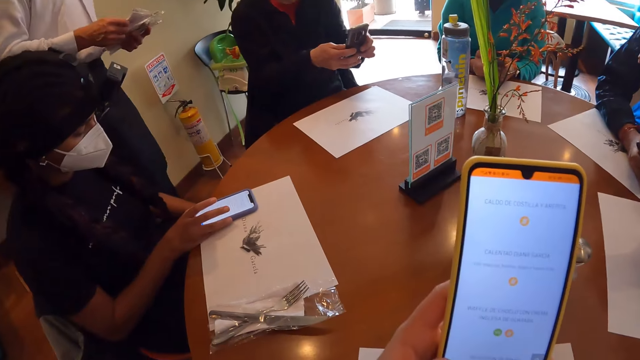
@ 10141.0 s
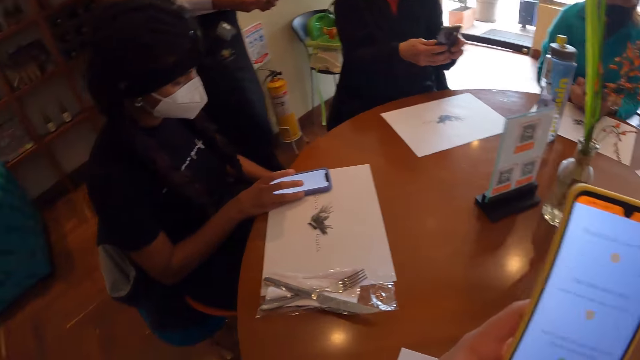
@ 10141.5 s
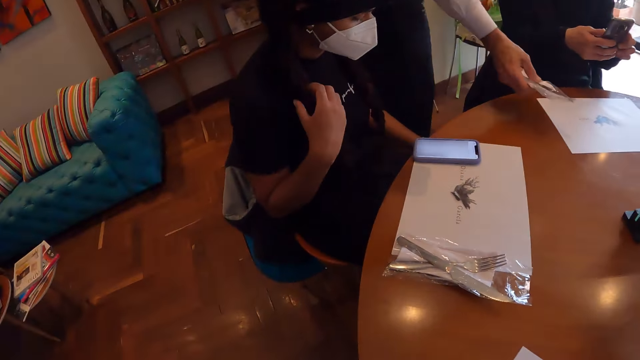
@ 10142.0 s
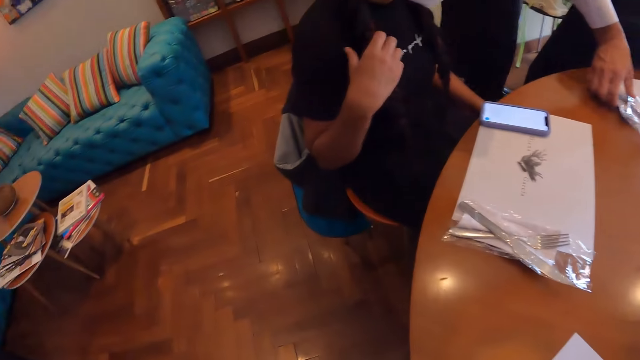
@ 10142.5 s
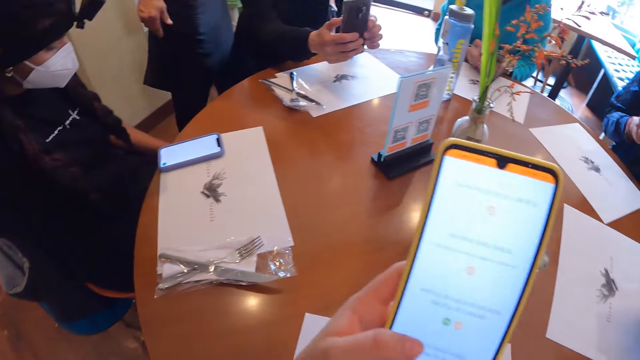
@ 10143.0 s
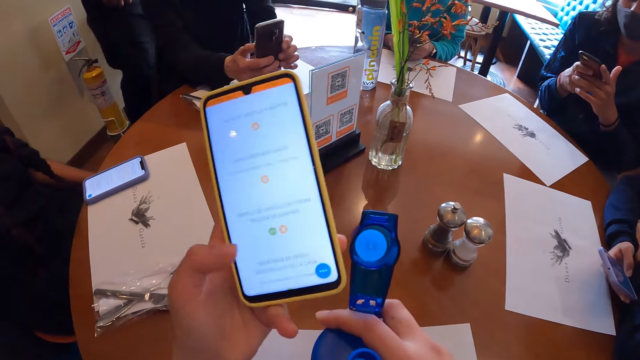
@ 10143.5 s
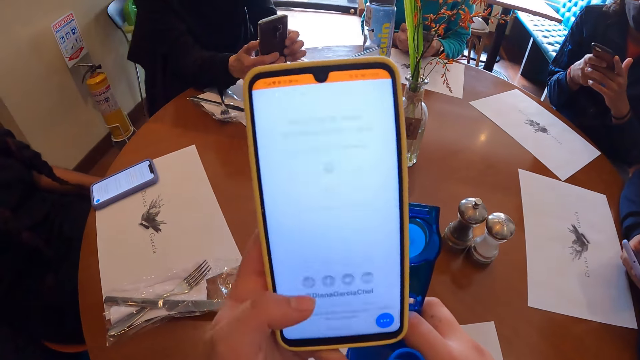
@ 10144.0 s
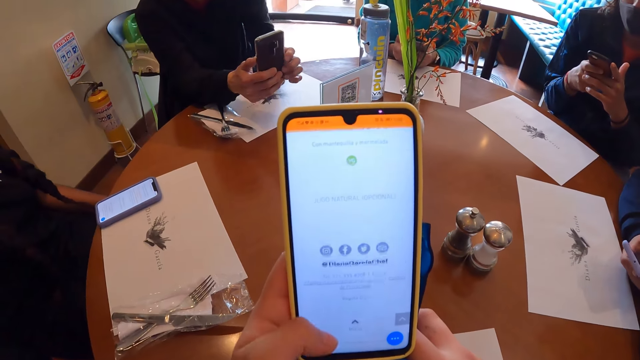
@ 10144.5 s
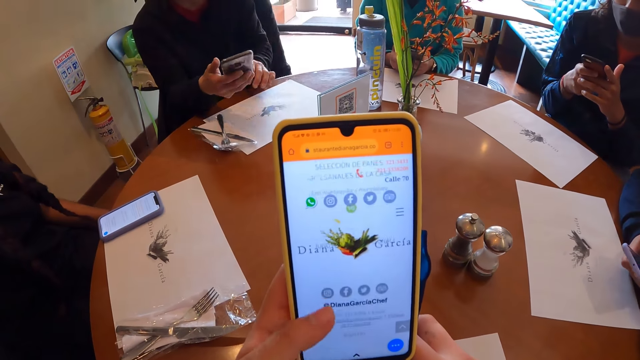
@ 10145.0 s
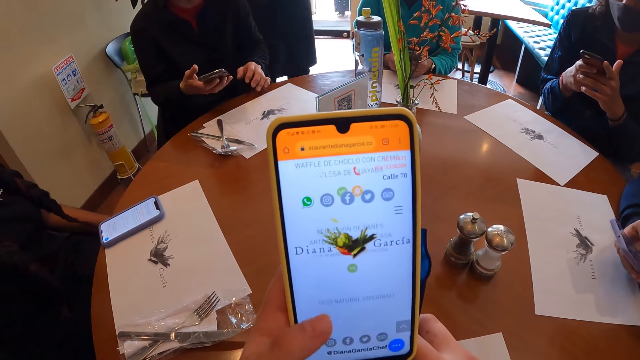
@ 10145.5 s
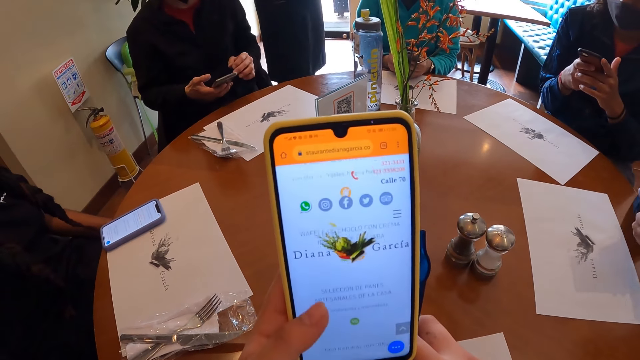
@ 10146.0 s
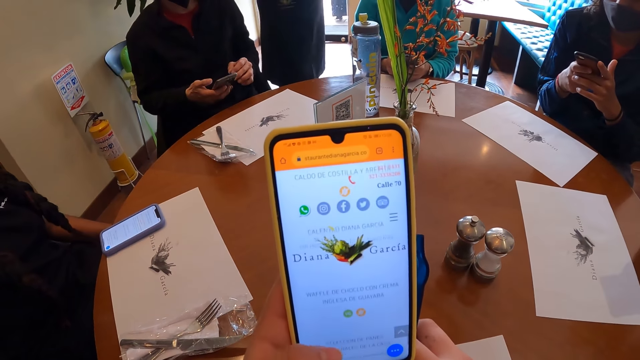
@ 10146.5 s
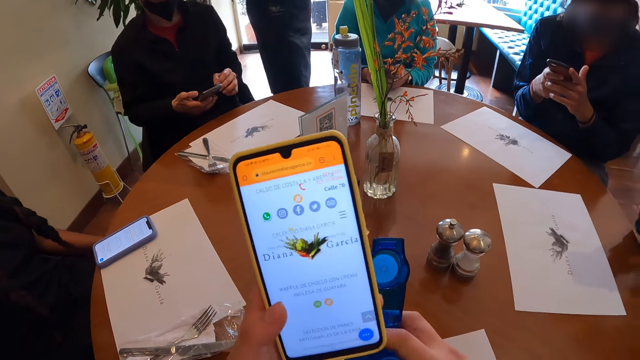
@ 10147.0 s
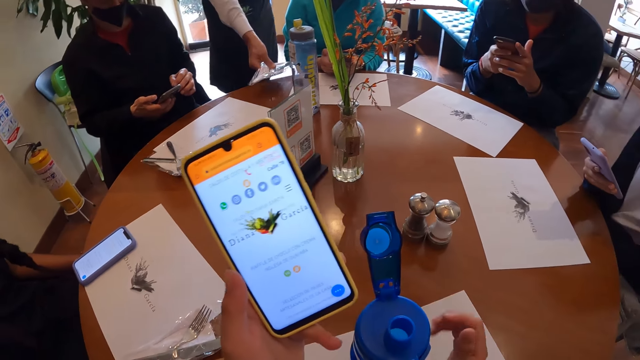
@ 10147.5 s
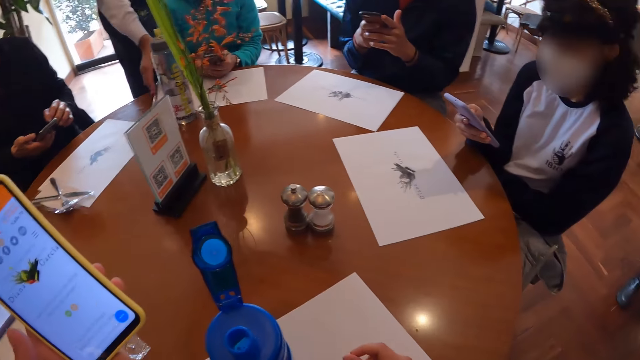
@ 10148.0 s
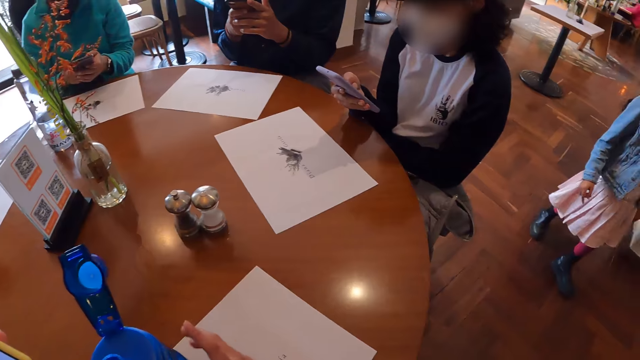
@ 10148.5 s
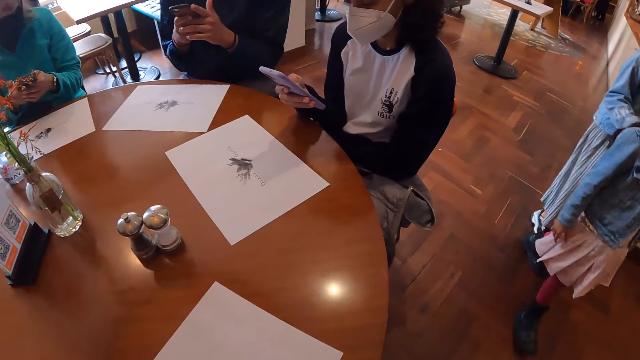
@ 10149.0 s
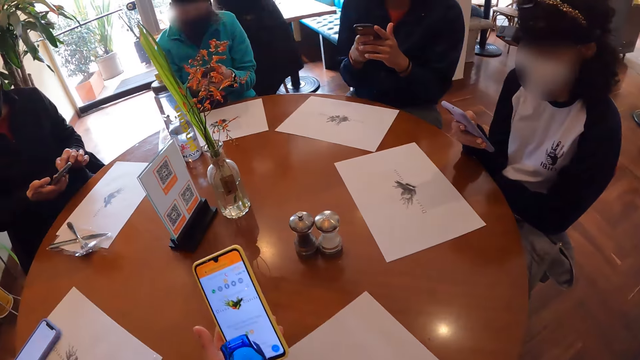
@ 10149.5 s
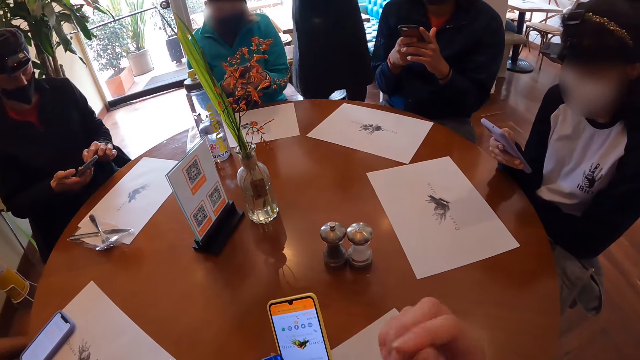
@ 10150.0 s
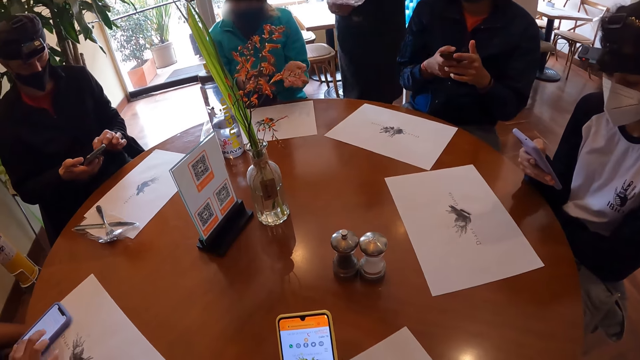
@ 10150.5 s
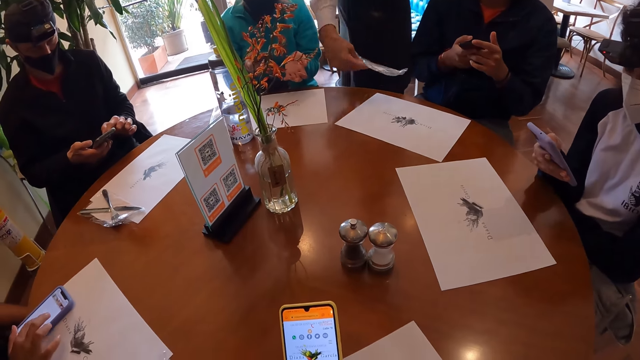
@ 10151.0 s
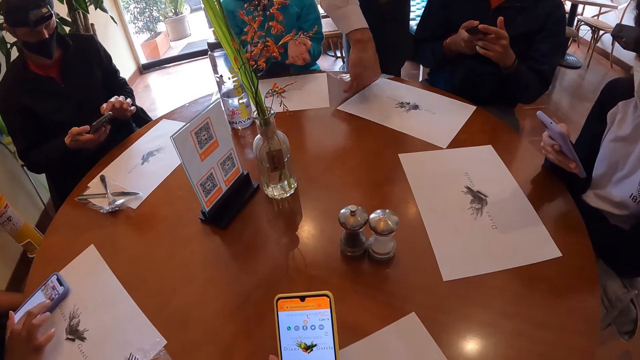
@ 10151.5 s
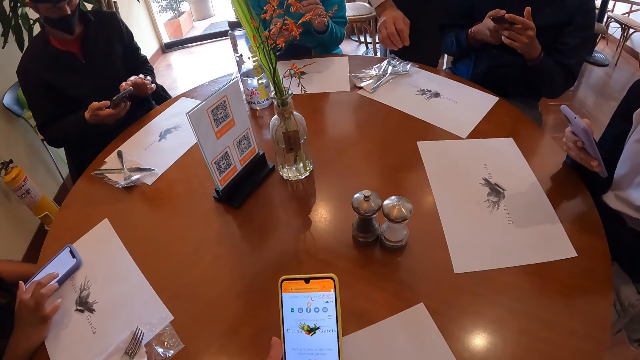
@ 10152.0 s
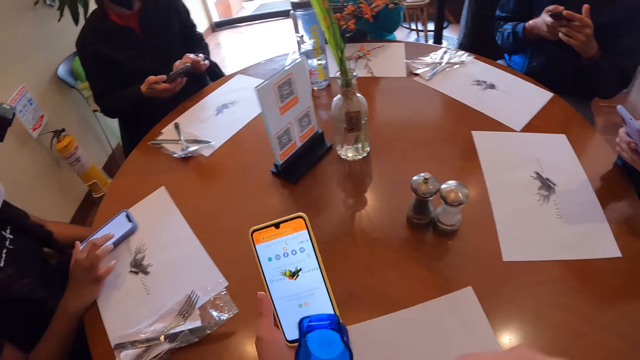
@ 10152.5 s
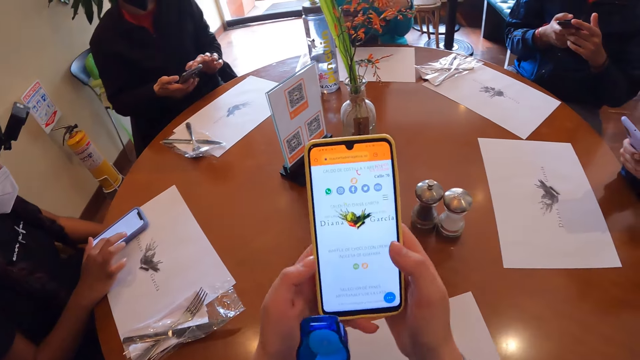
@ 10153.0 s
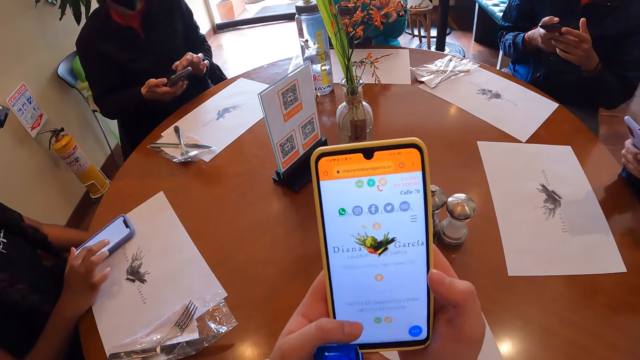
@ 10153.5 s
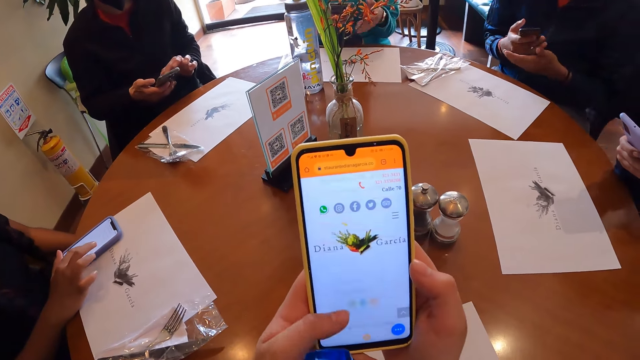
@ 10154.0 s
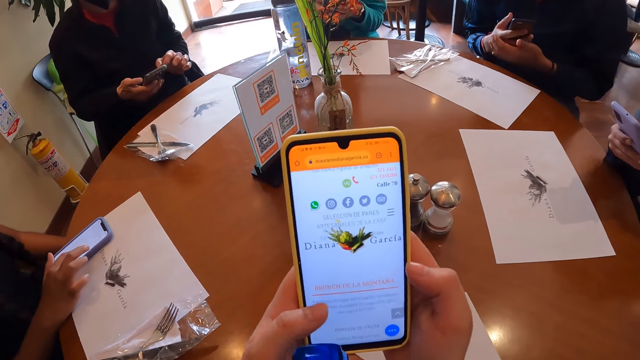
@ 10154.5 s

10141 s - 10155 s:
The woman touches the phone on the table with her right hand. The woman uses the phone. She touches her braid with her right hand. A man drops a spoon and a fork in his right hand on the table. The camera wearer looks around. He uses a phone. The man drops the spoon and the fork in his right hand on the table again. The camera wearer looks around and shifts the bottle on the table with his right hand. He uses the phone. The woman operates the phone on the table with her right hand. The man drops the spoon and the fork in his right hand on the table. Another man uses a phone. The camera wearer holds the phone in his left hand with both hands. He operates the phone in his hands with his left hand.

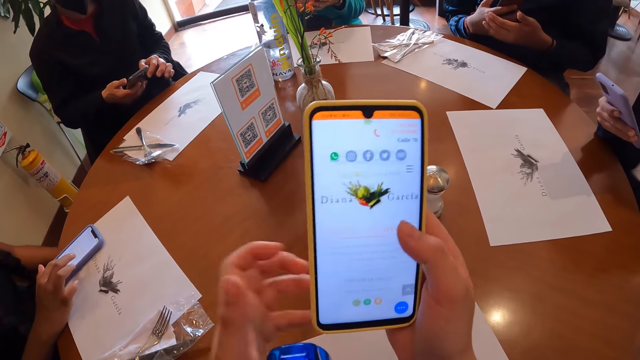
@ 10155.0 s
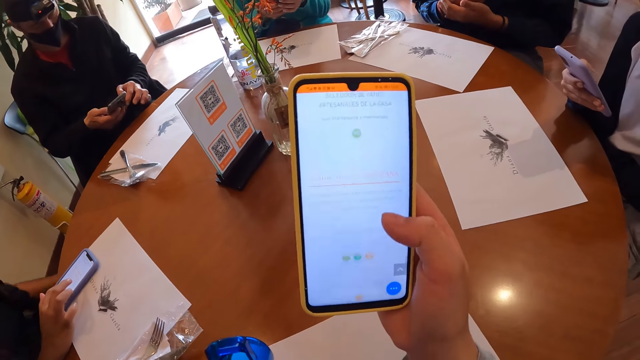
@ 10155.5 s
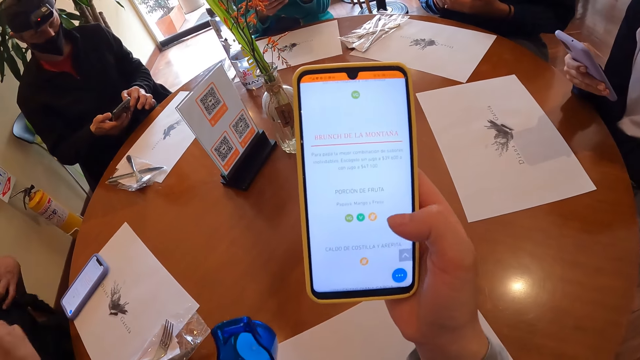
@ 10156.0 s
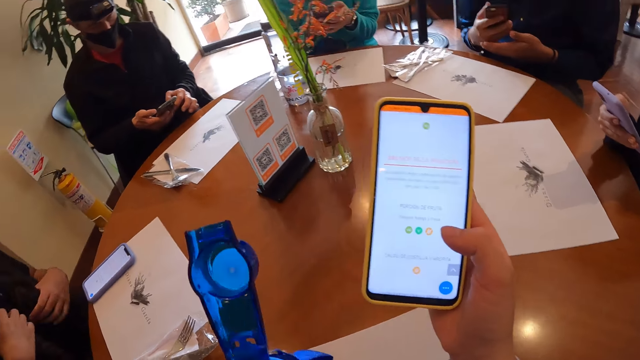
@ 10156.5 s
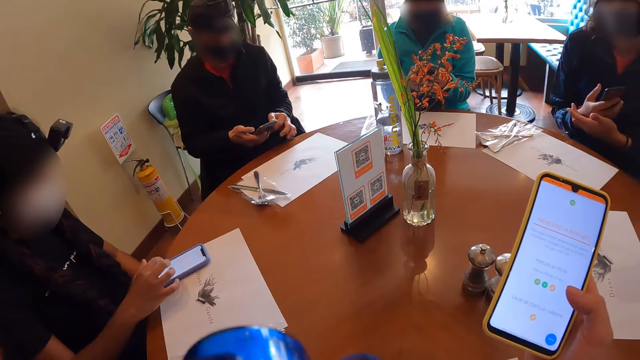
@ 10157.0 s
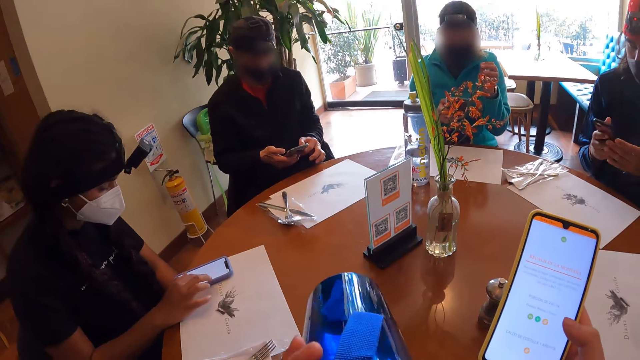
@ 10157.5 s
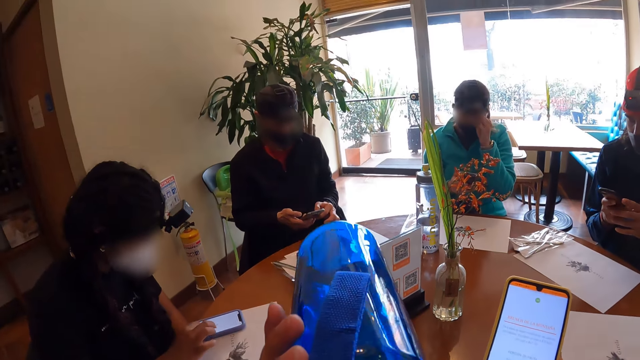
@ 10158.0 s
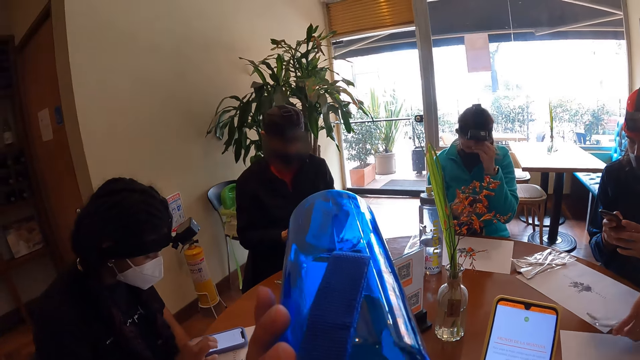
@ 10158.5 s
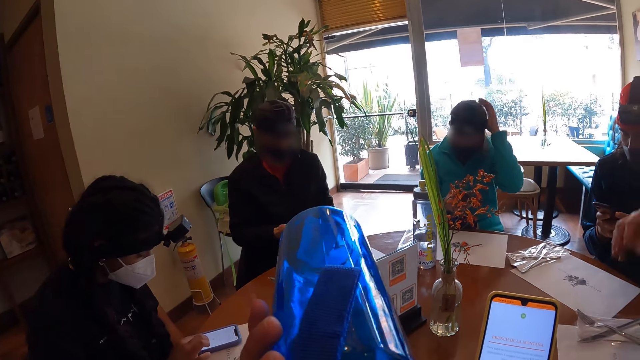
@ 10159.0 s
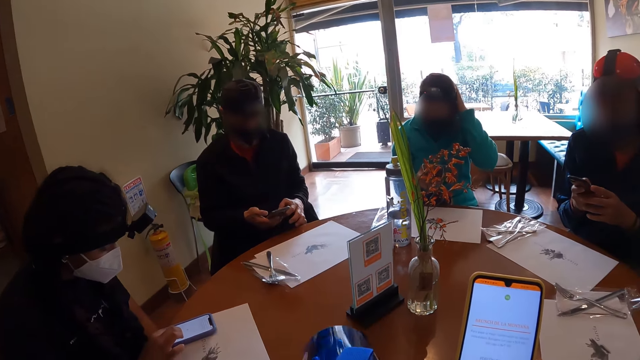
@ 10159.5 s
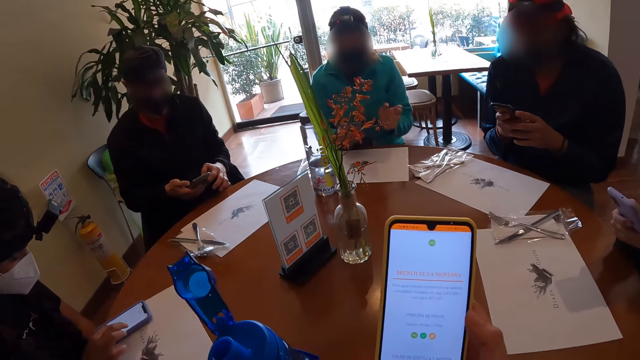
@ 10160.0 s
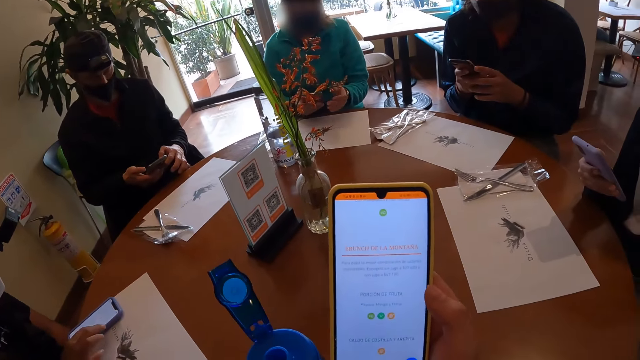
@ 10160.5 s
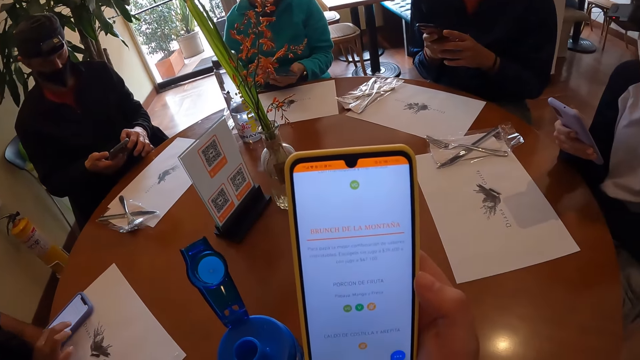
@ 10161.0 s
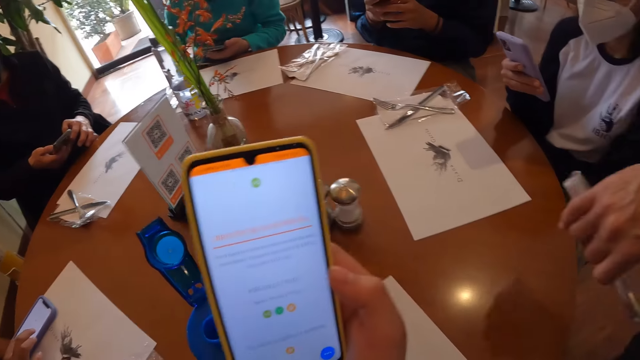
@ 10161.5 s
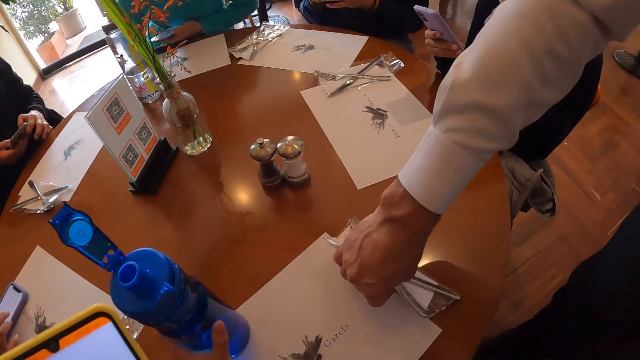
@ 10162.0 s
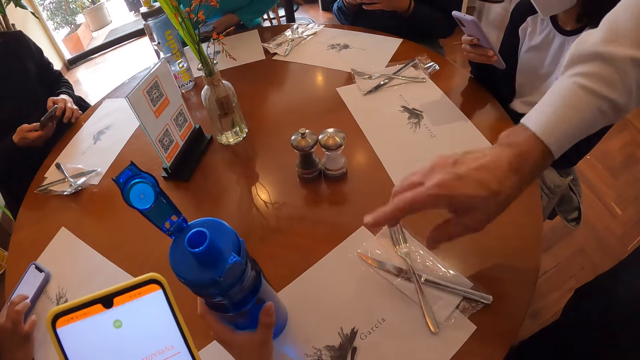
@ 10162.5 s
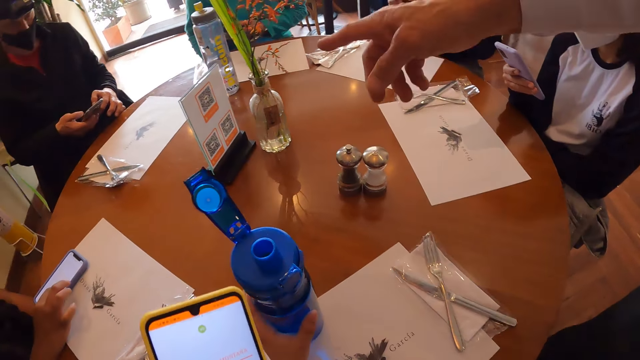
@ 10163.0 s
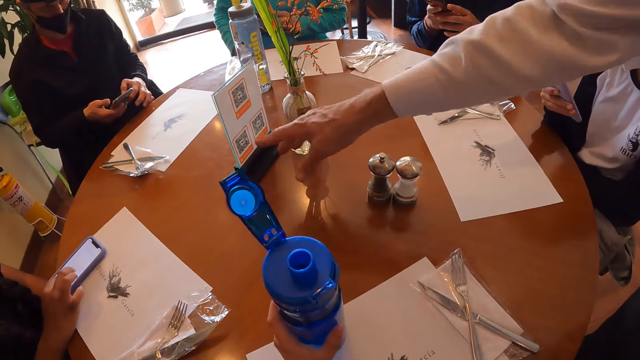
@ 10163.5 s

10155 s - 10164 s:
The camera wearer operates the phone in his hands with his right hand. He takes his left hand off the phone. He picks the bottle from the table with his left hand. He holds the bottle with the hand. The woman operates the phone on the table with her right hand. The camera wearer takes a drink from the bottle in his left hand. The man drops the spoon and the fork in his right hand on the table. Another woman adjusts the camera with the left hand and touches something with the left hand. The camera wearer drops the bottle in his left hand on the table. He uses the phone. The man drops the spoon and the fork in his right hand on the table. He points at the plaque on the table with his right hand.
